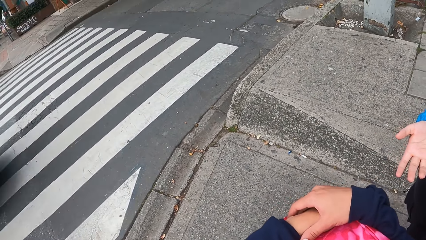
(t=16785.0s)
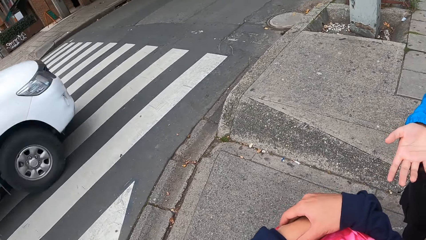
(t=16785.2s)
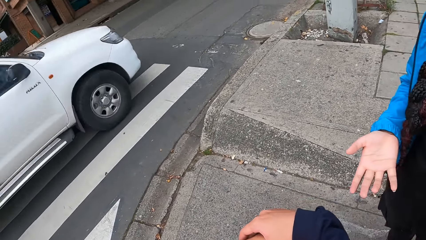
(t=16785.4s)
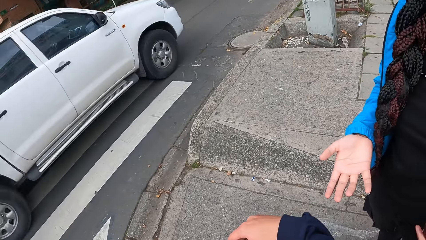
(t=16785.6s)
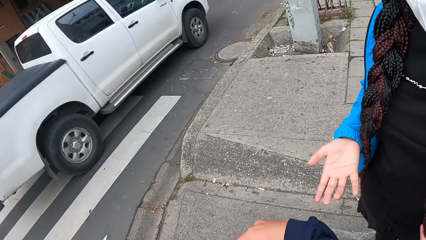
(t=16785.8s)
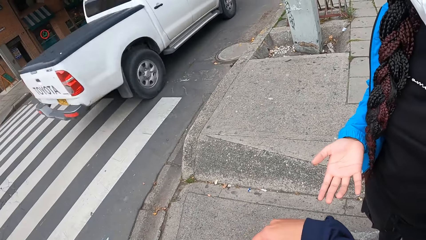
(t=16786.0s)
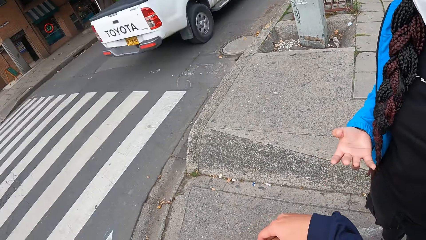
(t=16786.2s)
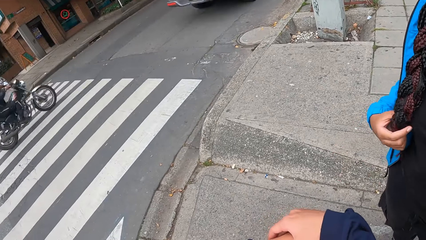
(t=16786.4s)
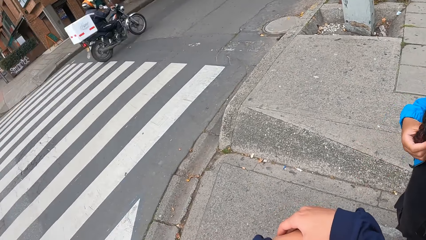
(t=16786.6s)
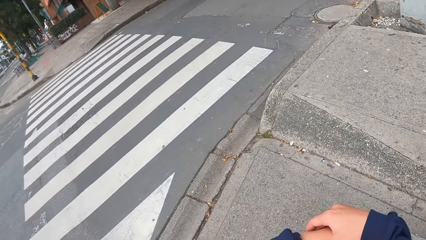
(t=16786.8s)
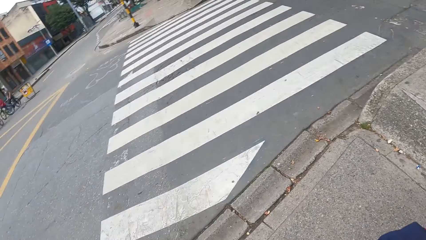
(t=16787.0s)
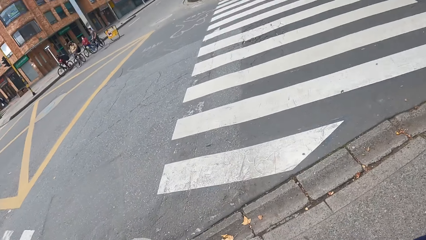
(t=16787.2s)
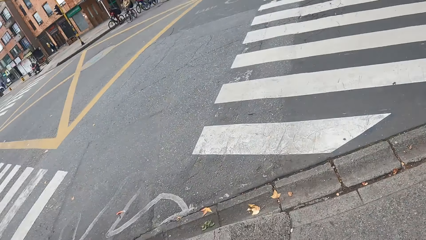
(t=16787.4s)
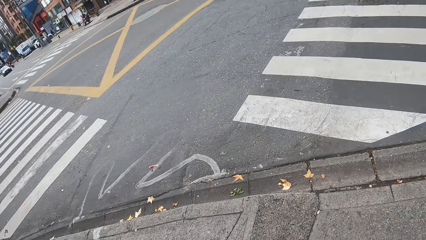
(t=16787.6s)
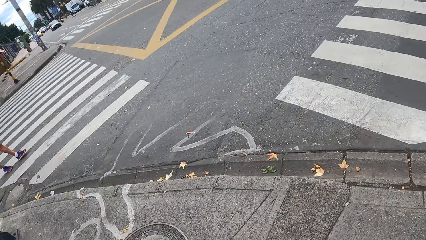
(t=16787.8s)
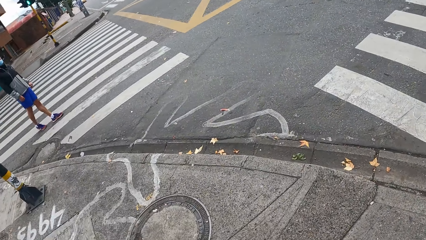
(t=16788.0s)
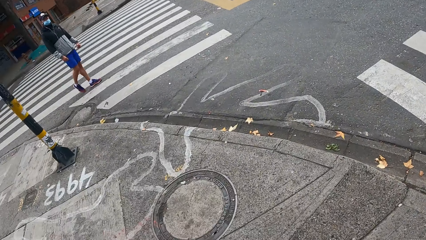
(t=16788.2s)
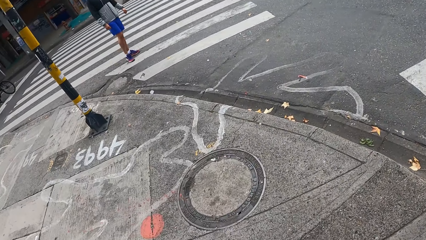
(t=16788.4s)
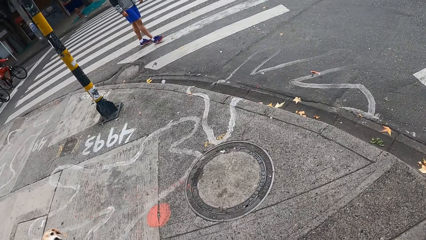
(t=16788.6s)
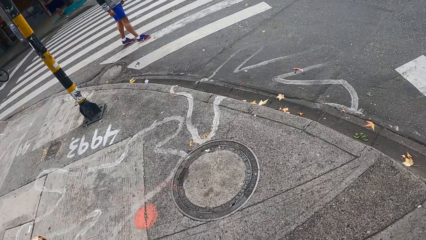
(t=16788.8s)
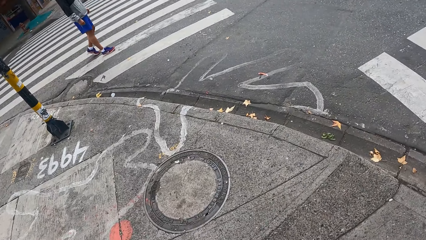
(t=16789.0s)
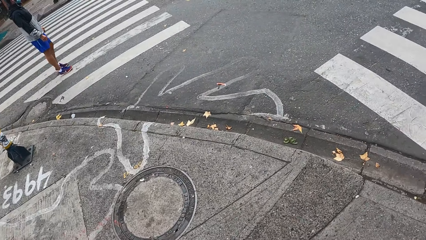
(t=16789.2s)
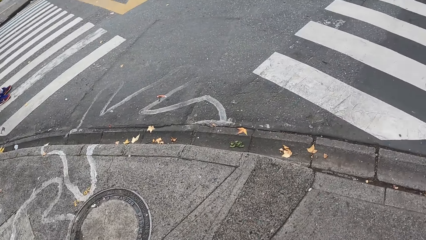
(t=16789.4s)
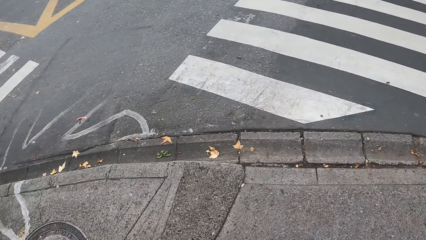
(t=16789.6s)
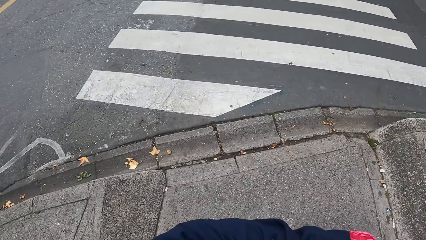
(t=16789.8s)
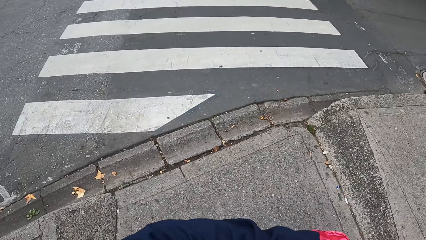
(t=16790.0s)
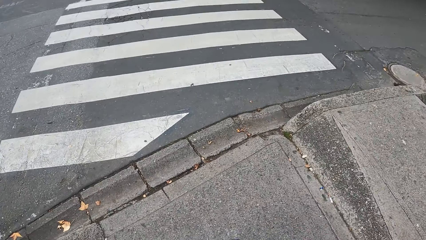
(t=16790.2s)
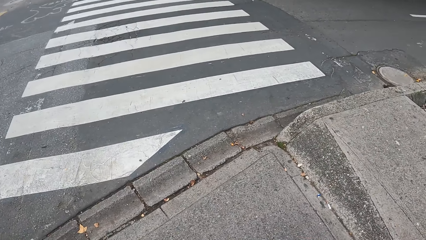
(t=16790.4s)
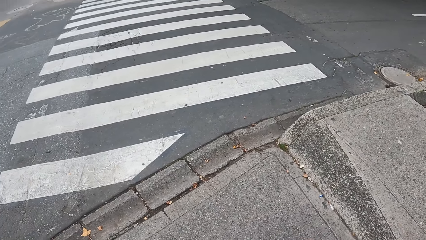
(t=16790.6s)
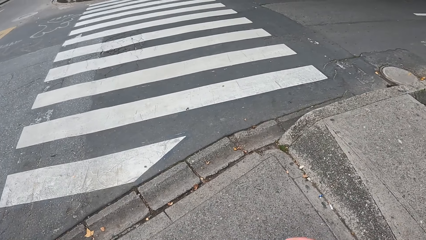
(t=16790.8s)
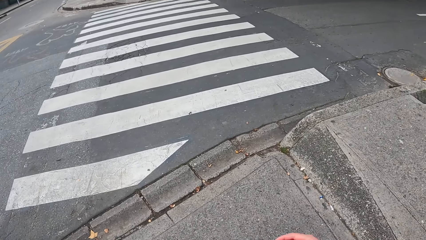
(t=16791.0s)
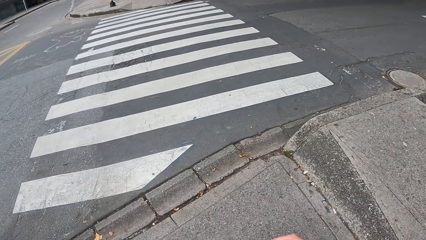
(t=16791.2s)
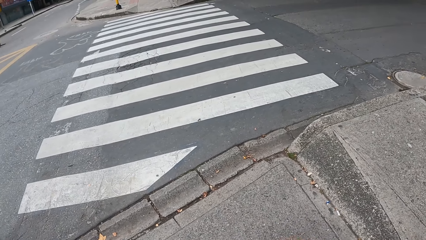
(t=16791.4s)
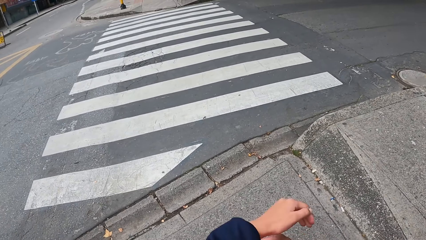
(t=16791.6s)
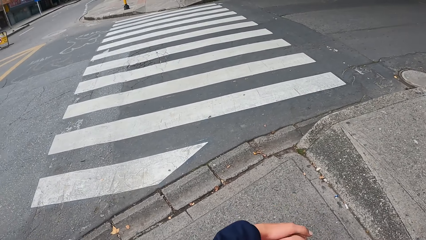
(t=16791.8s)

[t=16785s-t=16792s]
A woman holds her hair with her right hand.

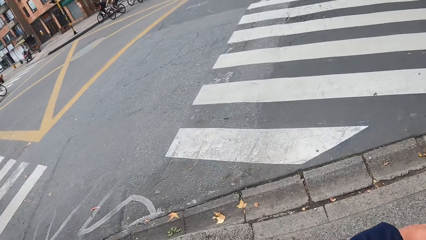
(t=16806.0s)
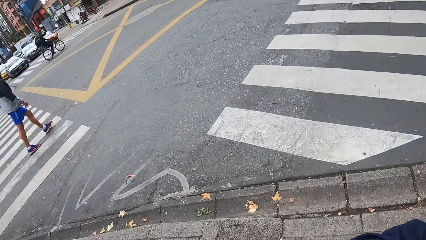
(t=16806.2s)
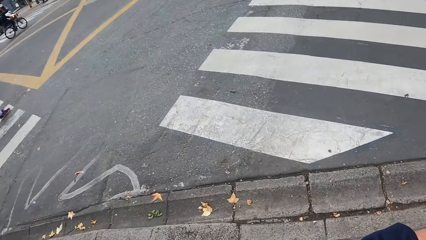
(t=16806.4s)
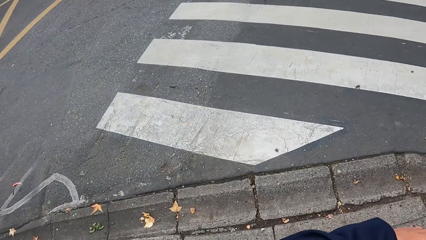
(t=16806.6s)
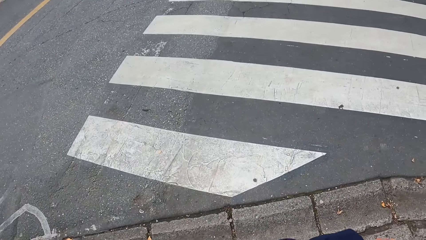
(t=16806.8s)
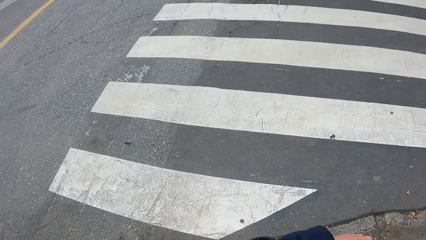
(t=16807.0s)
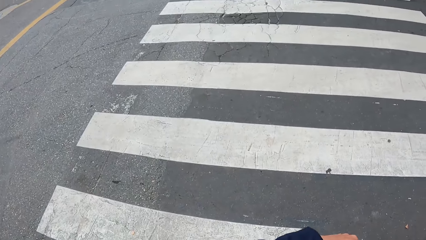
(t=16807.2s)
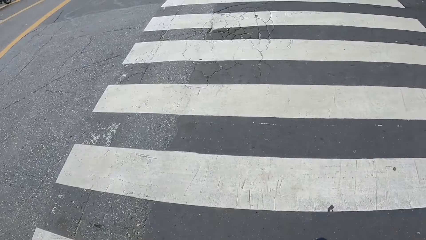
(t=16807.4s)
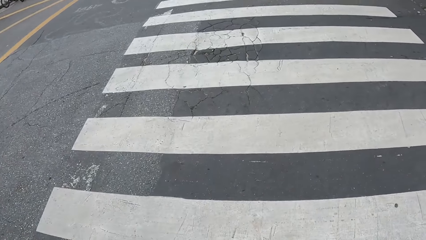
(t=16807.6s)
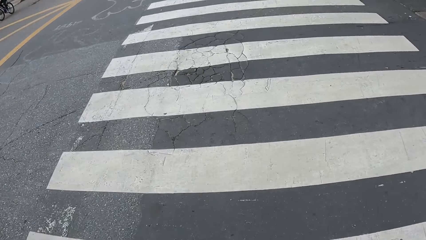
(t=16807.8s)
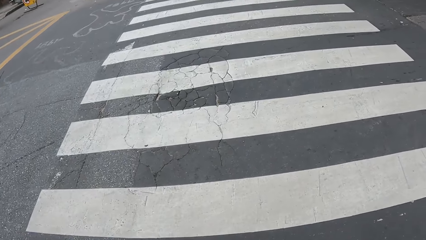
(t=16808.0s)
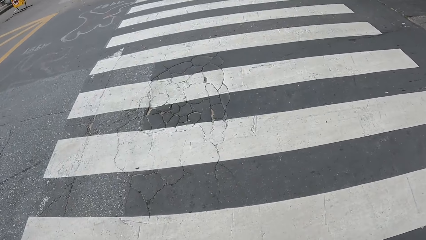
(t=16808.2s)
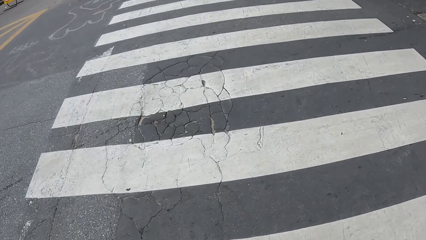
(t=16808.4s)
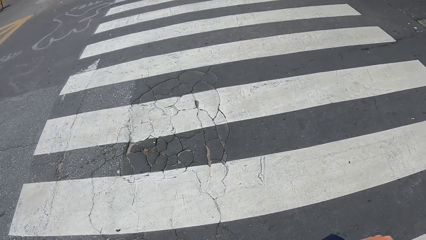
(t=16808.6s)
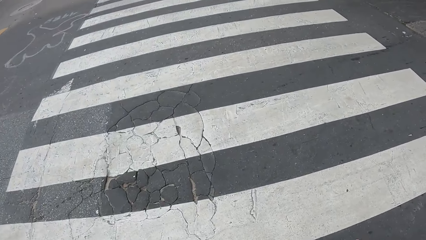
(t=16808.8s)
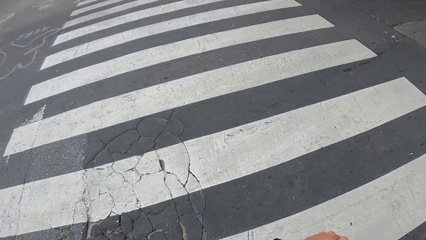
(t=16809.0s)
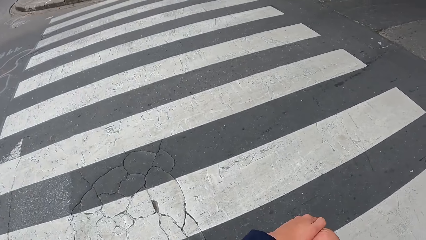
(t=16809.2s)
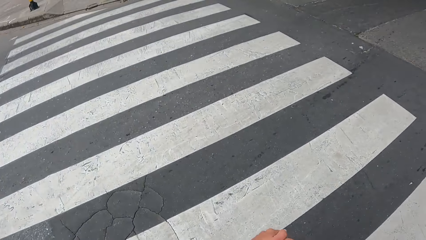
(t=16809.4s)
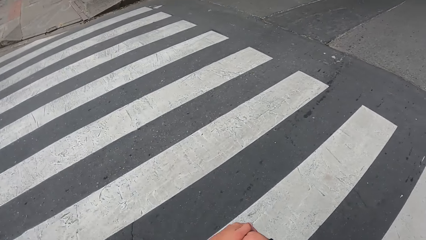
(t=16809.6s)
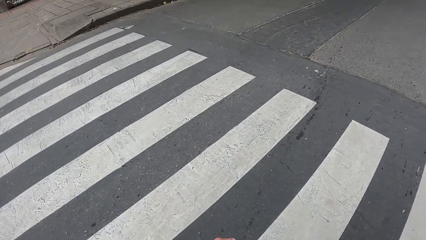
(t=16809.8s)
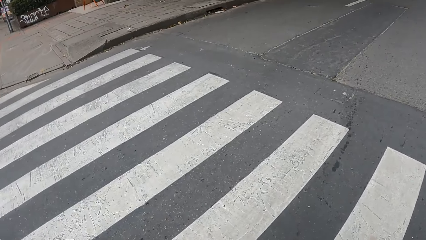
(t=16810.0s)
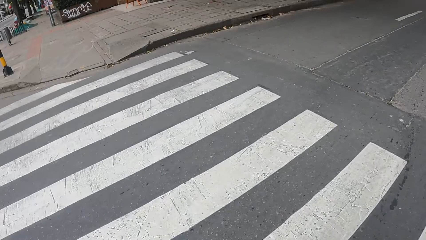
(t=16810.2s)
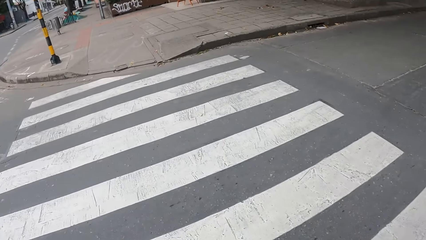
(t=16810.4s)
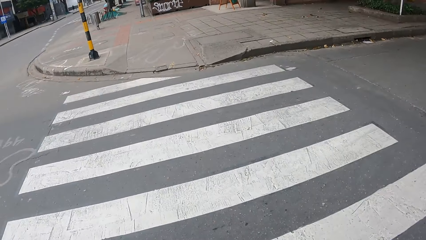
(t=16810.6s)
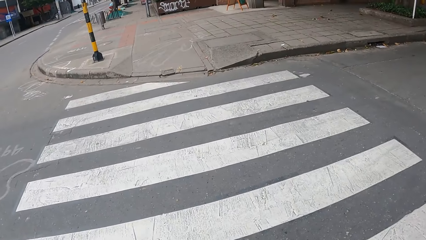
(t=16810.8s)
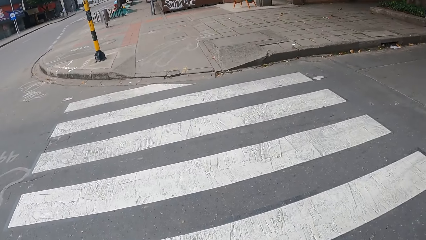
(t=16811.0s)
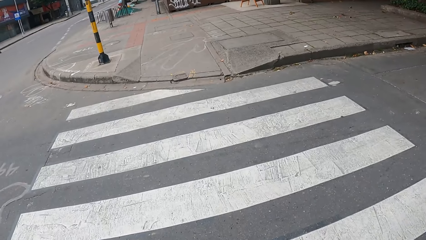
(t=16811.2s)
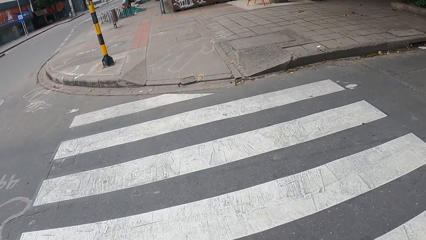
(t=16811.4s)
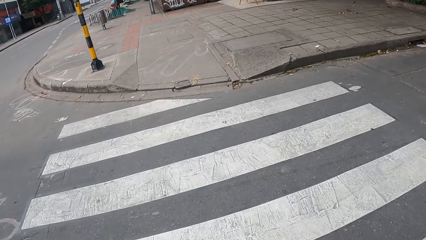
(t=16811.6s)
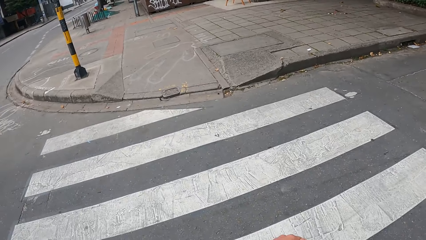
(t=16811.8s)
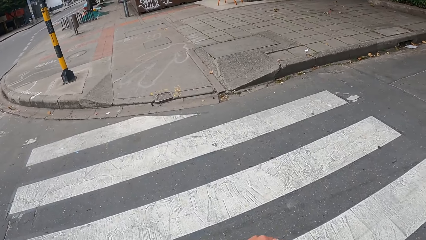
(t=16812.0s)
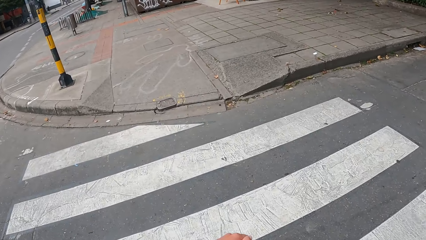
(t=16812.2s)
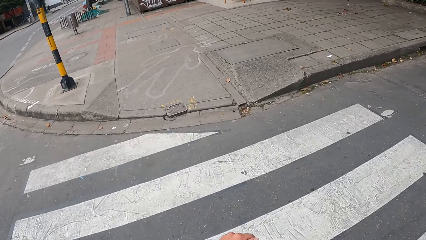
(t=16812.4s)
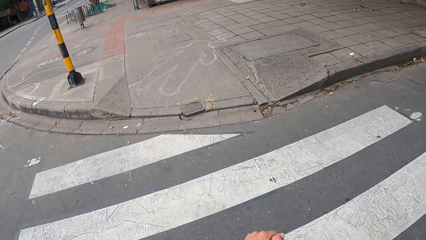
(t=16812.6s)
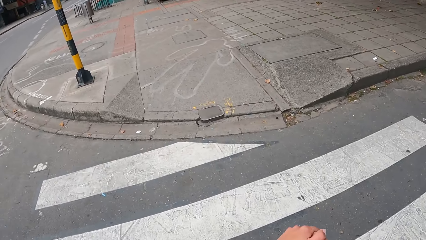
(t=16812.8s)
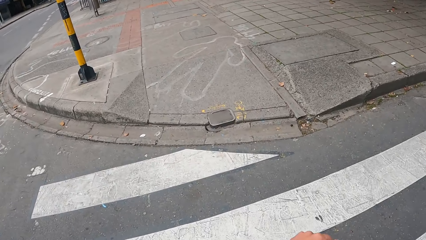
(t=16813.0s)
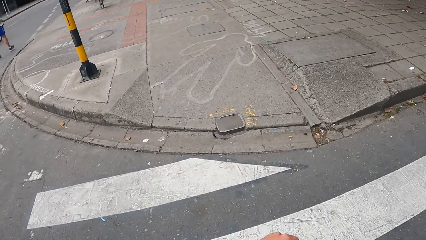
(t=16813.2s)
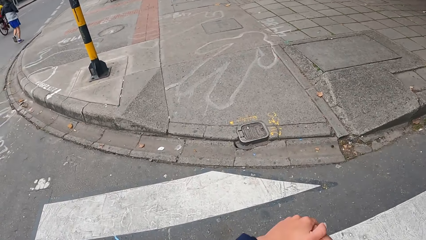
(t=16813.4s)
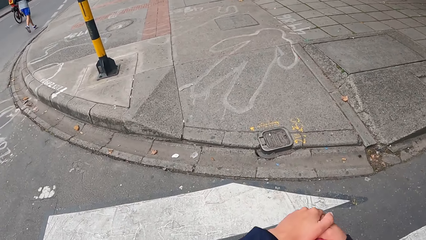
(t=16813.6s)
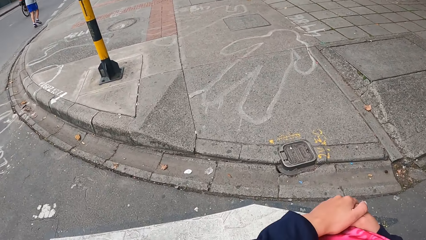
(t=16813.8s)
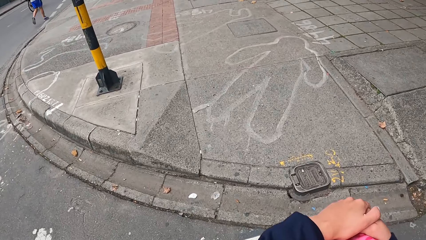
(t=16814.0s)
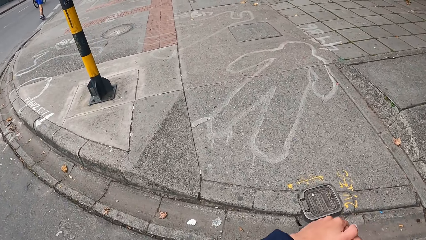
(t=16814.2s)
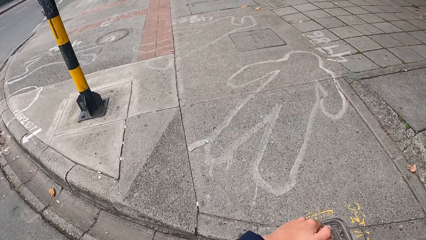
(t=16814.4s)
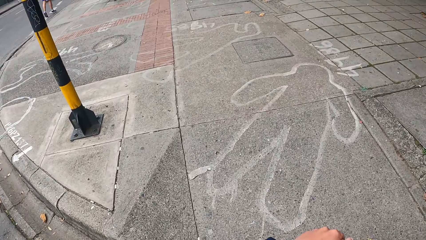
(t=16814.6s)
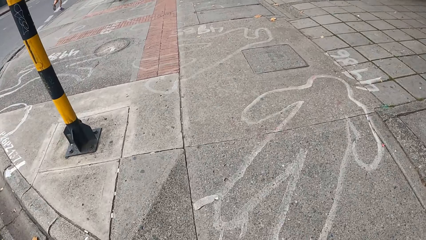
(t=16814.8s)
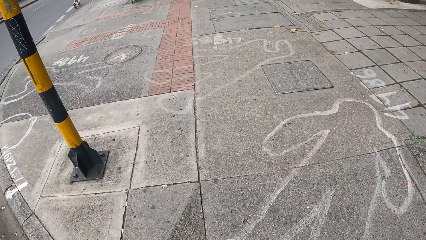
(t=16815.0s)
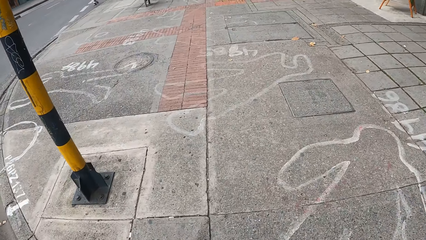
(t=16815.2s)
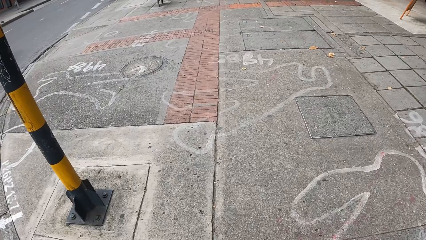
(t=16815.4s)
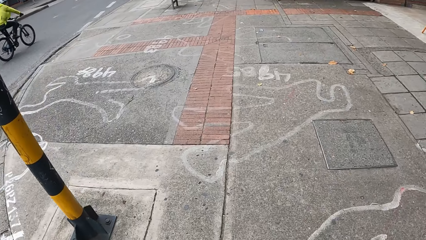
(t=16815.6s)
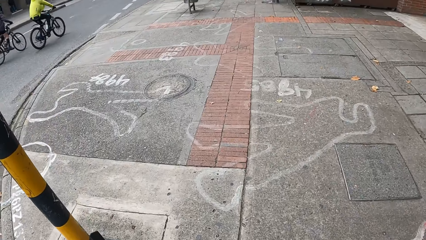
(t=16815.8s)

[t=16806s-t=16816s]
The camera wearer crosses a road to a sidewalk. They walk on the sidewalk or road.
